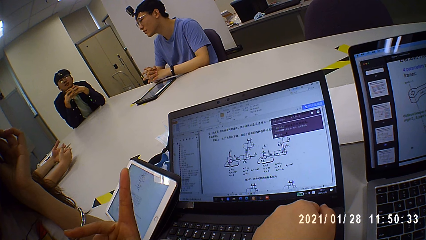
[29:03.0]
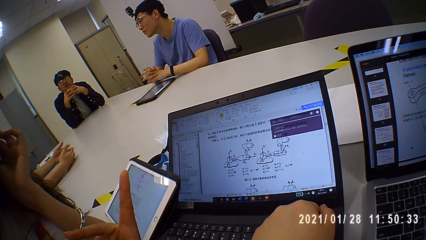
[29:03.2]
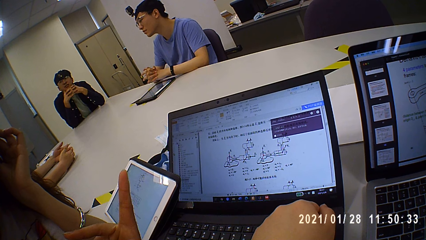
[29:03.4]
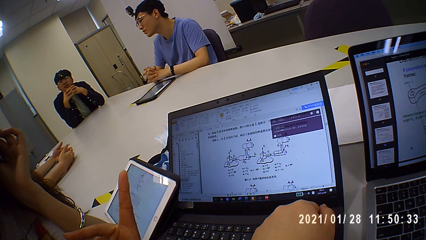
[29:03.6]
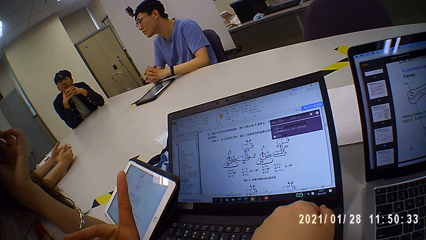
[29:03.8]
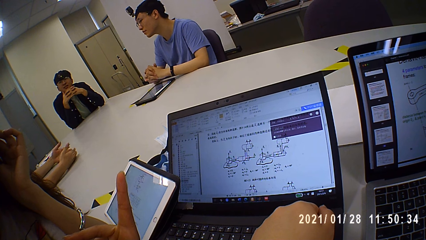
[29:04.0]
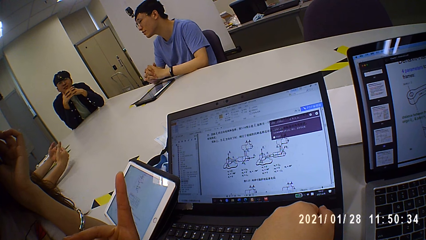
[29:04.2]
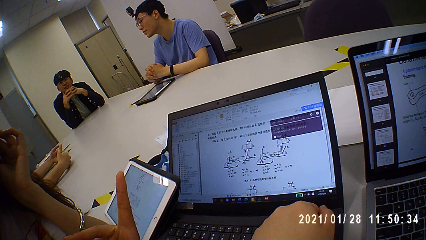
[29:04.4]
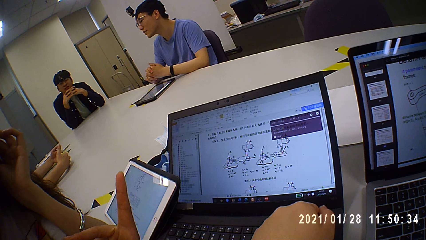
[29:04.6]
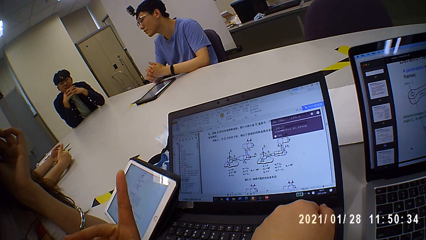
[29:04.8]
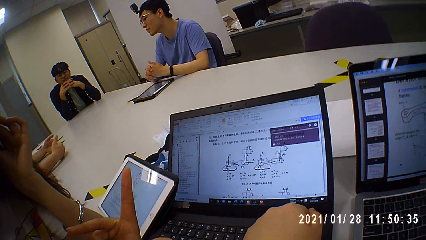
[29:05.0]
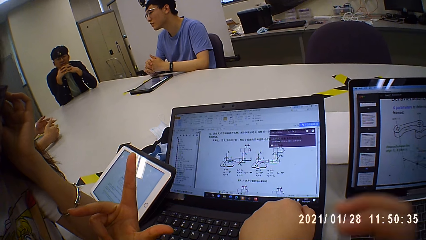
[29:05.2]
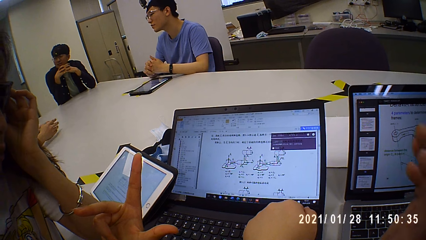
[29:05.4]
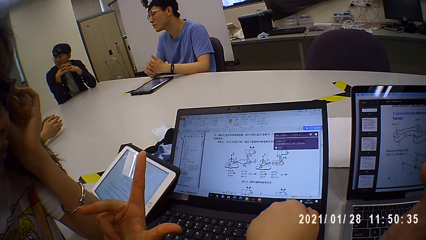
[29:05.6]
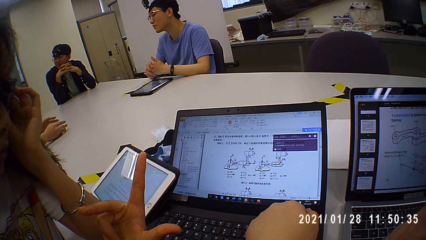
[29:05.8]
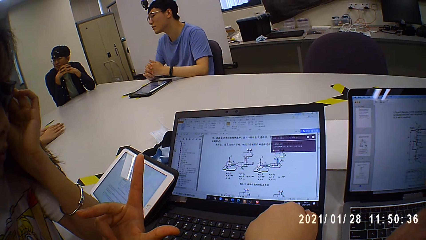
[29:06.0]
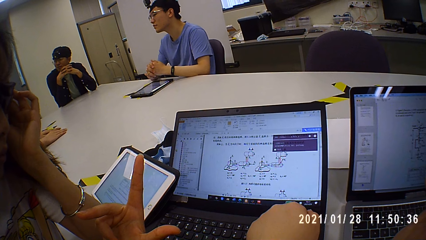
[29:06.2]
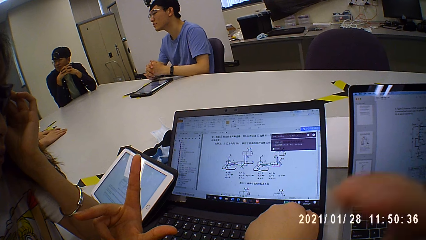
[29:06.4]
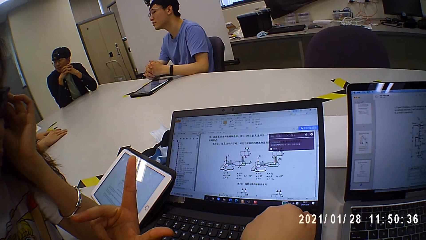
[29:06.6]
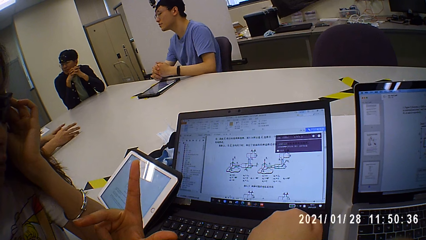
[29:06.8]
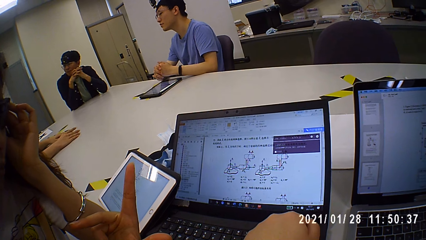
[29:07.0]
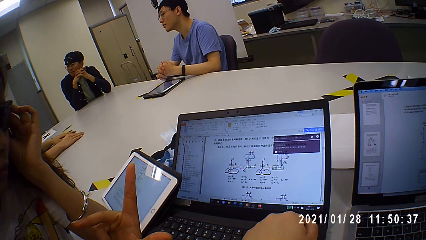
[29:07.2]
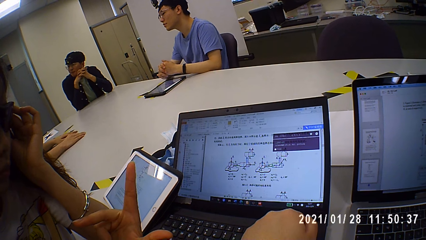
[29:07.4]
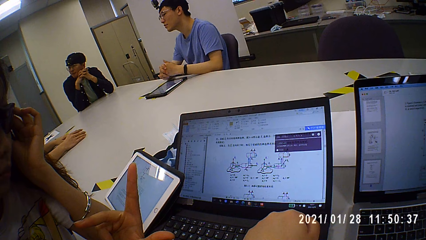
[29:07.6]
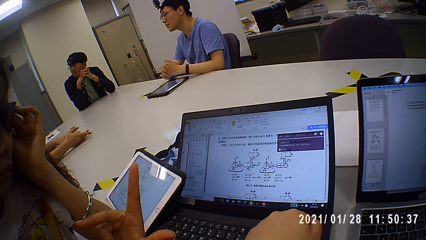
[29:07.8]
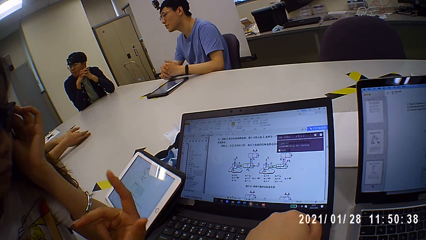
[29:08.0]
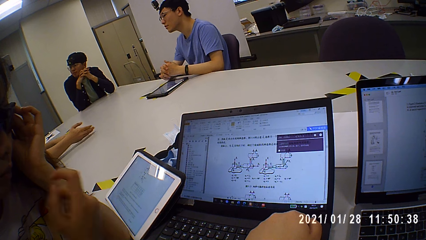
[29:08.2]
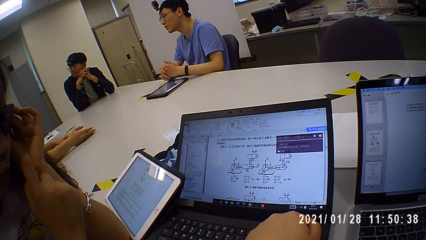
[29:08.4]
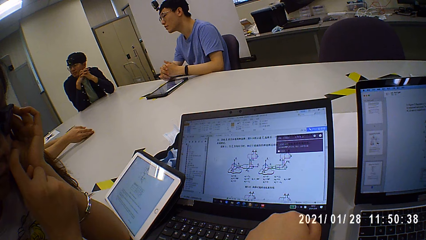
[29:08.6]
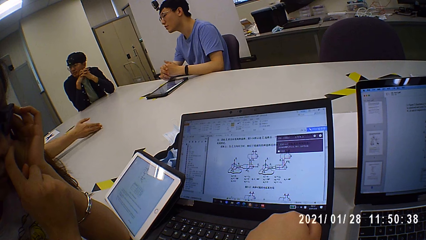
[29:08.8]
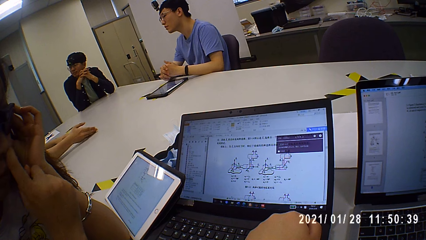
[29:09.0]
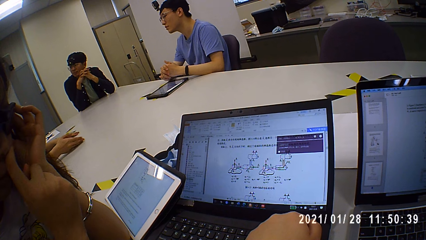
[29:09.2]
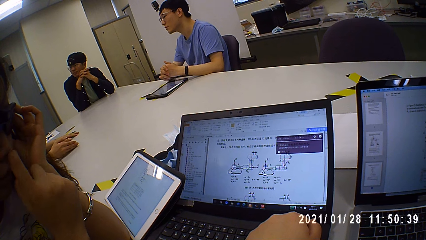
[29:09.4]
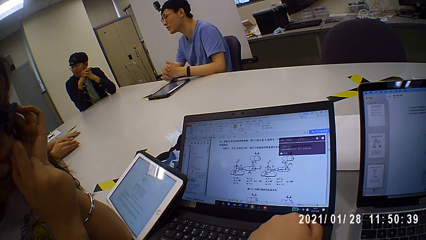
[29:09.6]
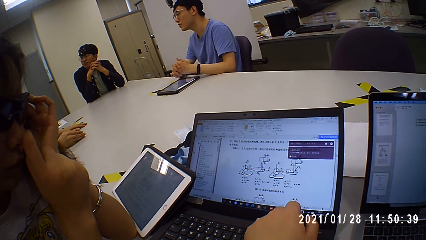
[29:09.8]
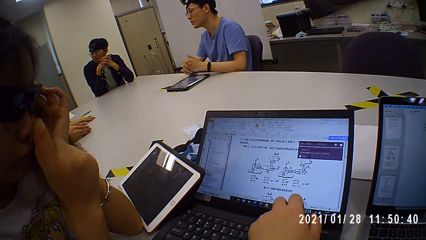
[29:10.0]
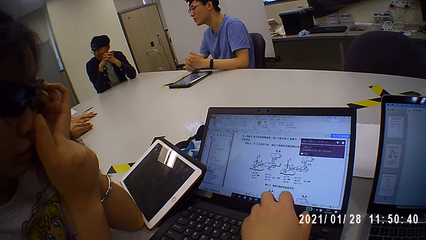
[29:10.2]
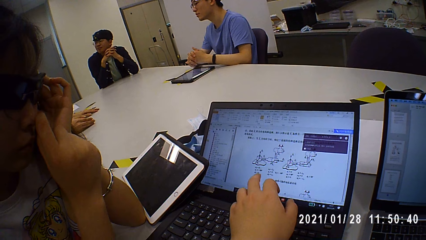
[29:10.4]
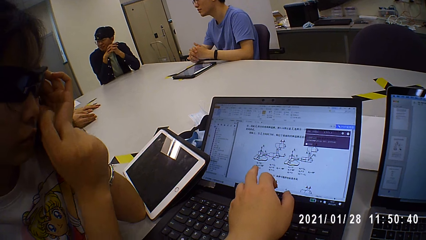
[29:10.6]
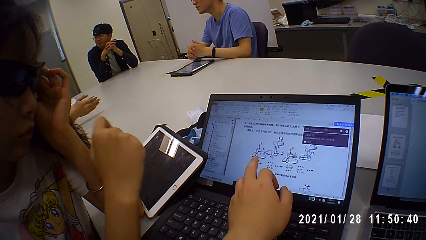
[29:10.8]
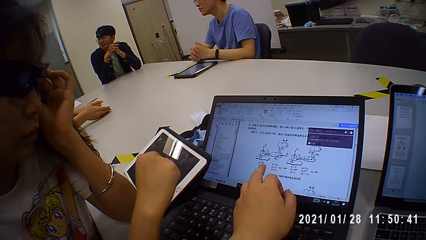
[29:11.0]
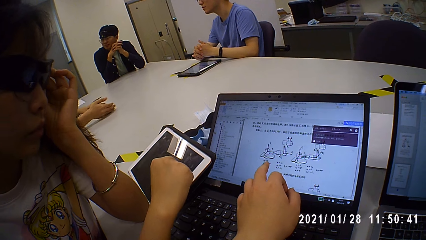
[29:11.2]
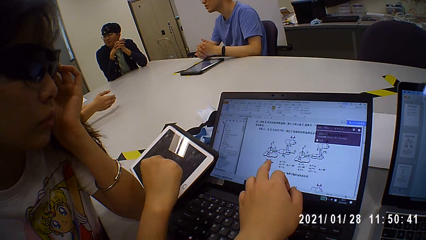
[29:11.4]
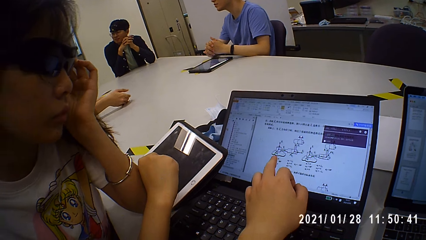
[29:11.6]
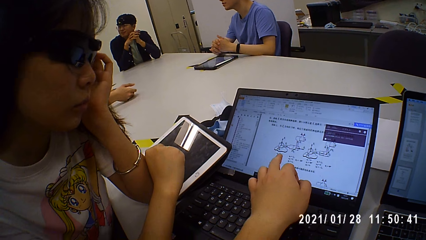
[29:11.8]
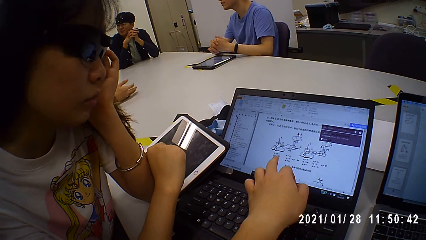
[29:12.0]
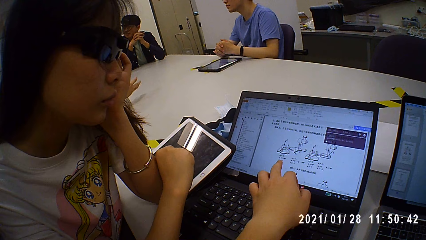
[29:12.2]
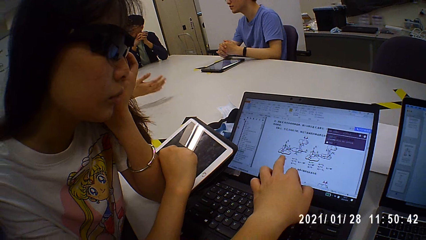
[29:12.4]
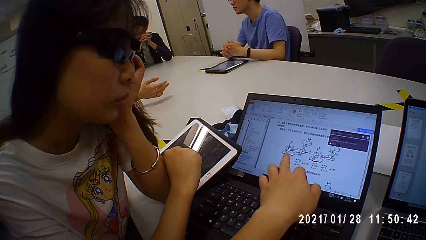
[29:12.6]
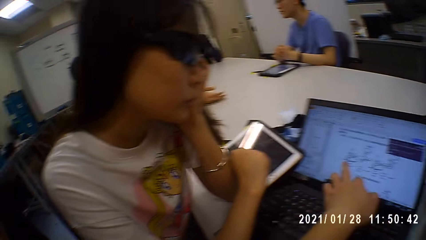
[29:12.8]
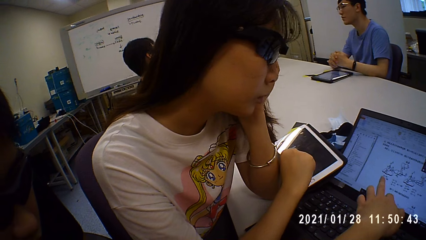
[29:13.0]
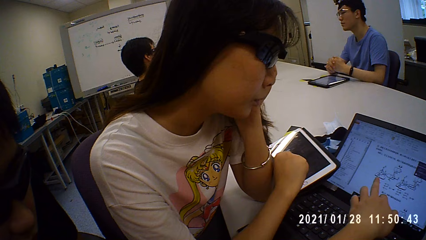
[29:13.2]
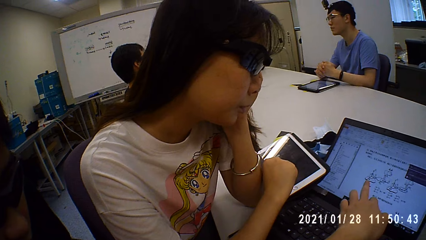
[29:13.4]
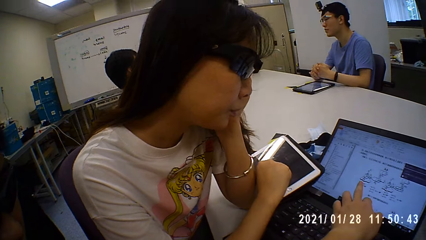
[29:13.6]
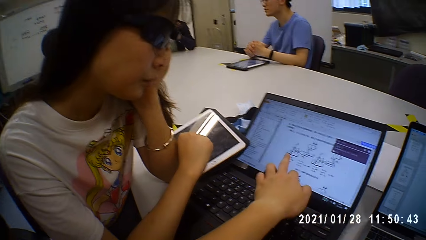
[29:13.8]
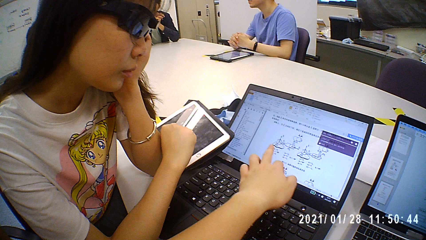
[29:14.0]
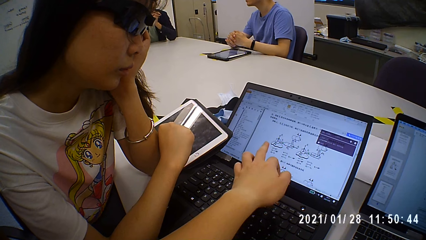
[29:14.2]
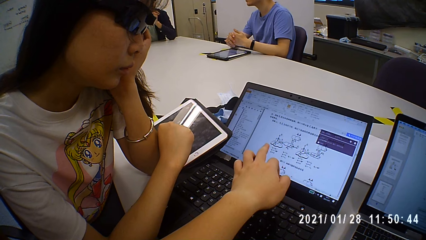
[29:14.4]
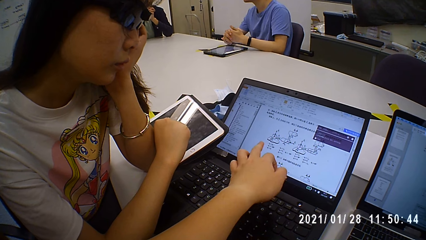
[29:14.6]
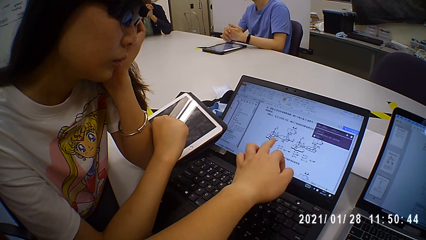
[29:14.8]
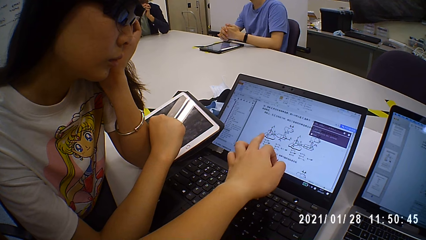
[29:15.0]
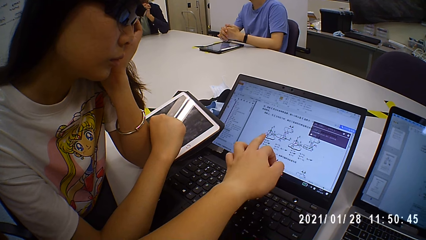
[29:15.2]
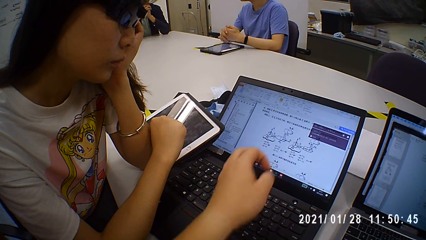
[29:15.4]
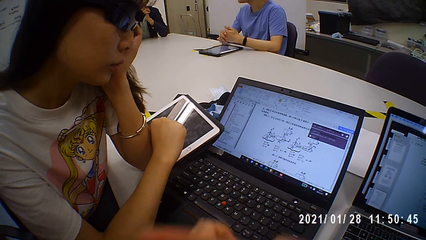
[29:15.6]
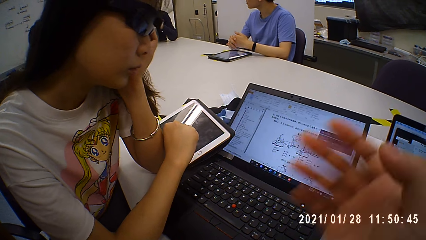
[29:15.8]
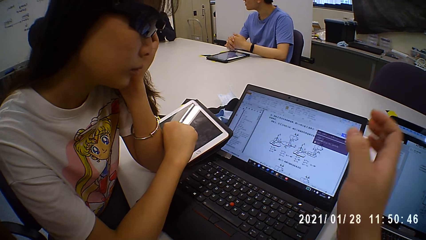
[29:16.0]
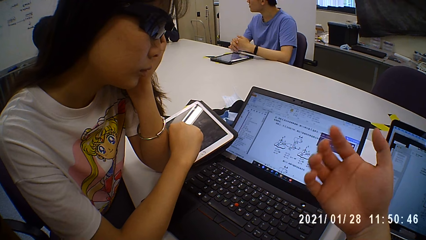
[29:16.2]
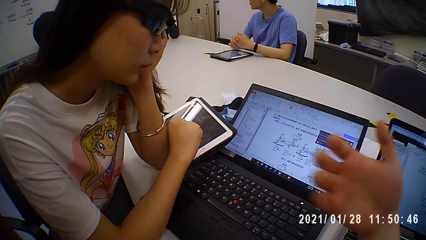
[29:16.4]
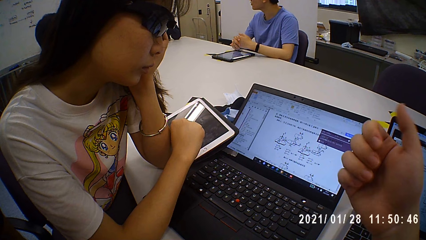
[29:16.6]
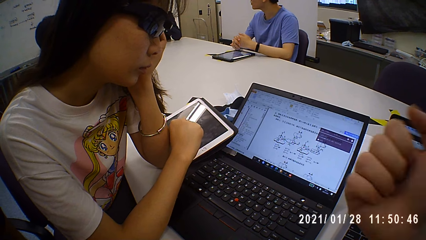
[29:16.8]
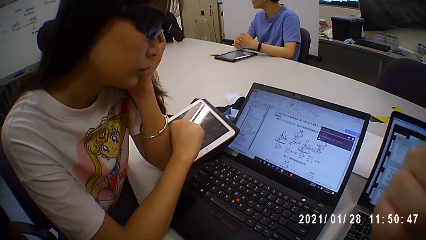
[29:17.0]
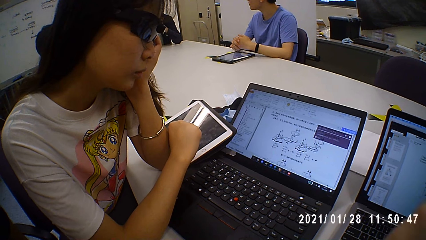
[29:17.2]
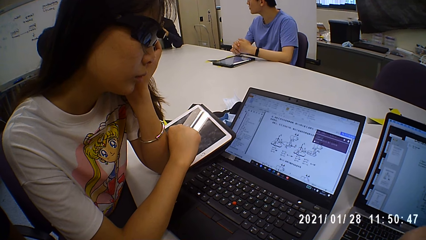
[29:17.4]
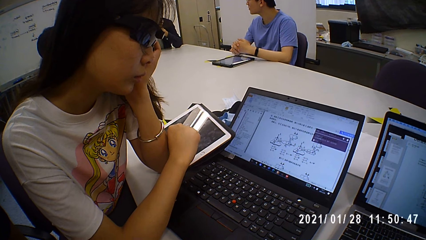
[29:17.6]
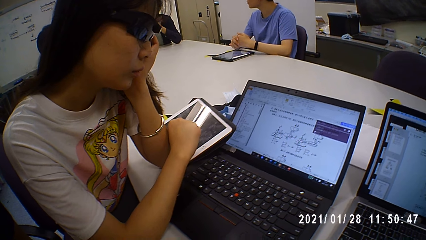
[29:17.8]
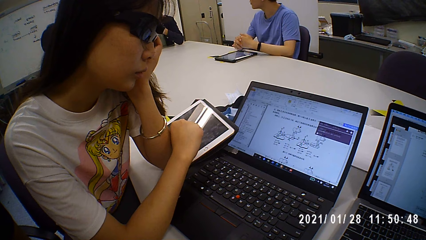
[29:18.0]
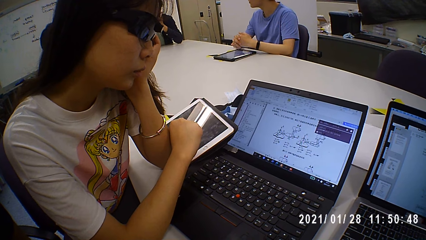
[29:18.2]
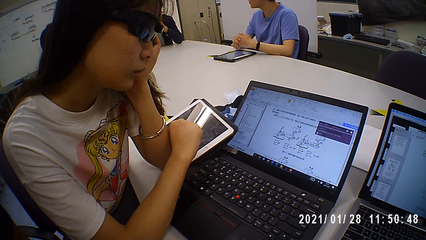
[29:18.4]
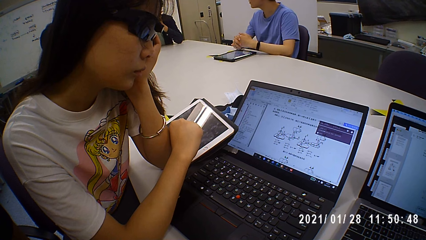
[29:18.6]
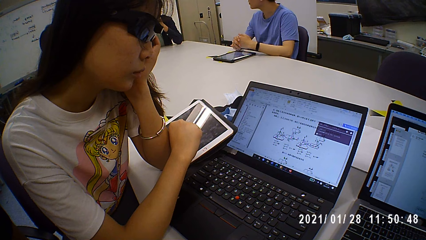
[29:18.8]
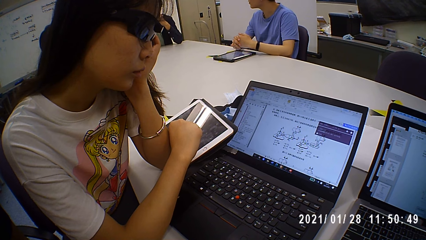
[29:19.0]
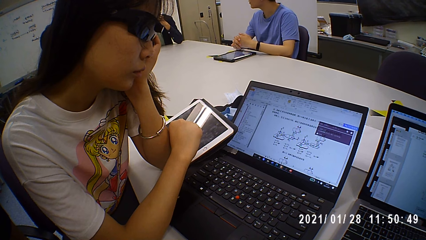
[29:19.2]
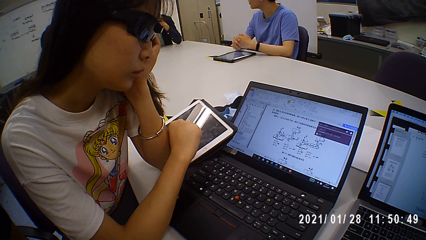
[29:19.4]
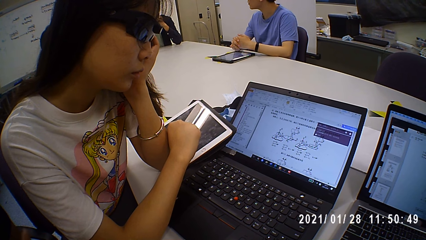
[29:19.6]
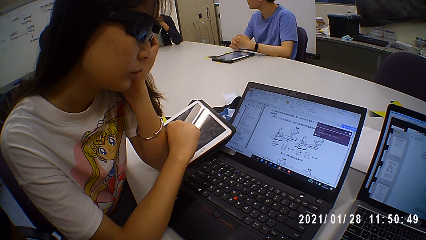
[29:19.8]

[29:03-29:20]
The camera wearer talks to a man. The man touches the face. The camera wearer talks to the man and points at a laptop. They sway a hand in the air.
